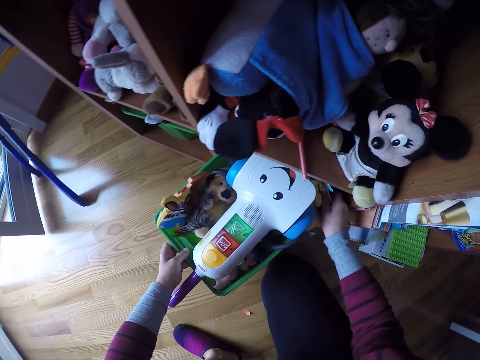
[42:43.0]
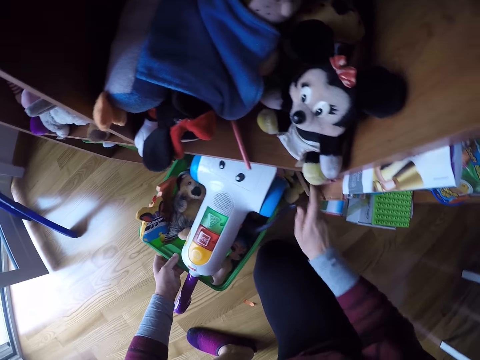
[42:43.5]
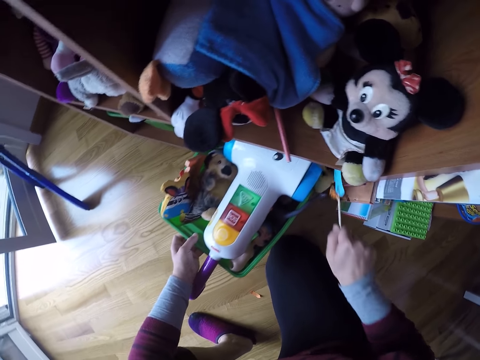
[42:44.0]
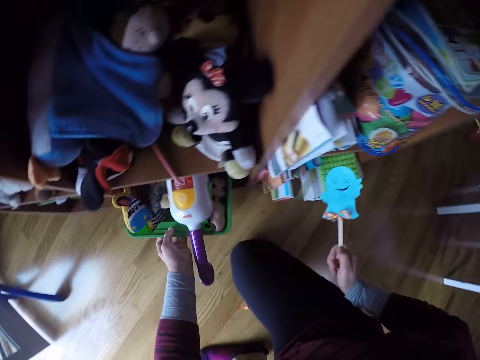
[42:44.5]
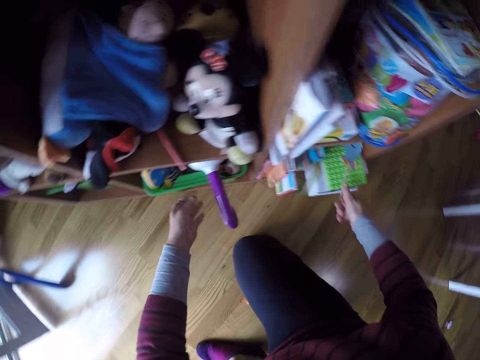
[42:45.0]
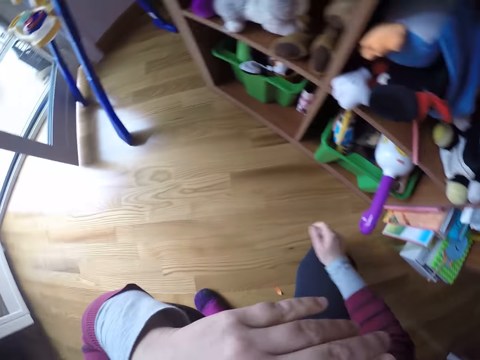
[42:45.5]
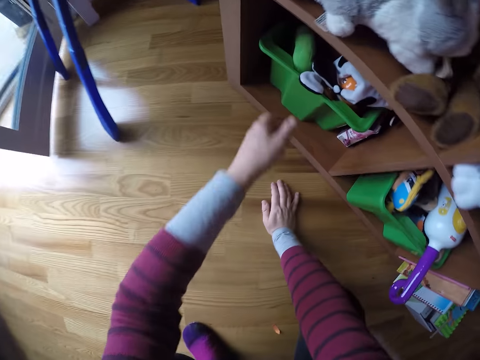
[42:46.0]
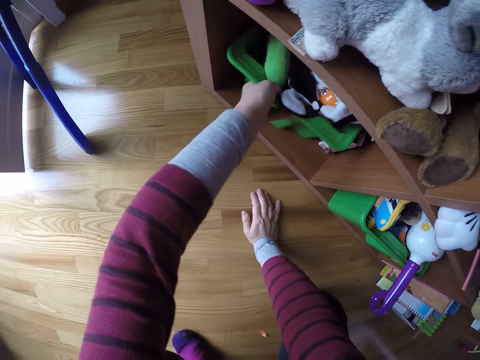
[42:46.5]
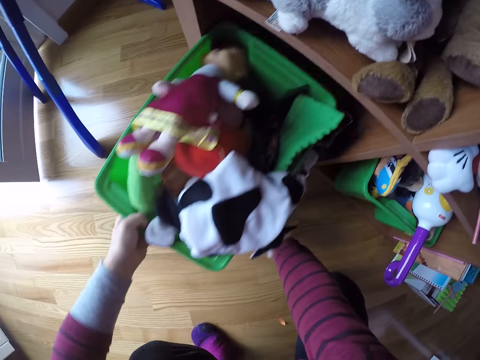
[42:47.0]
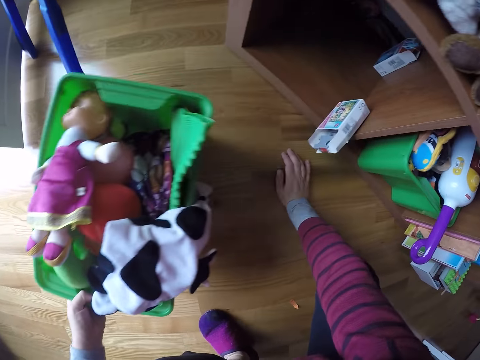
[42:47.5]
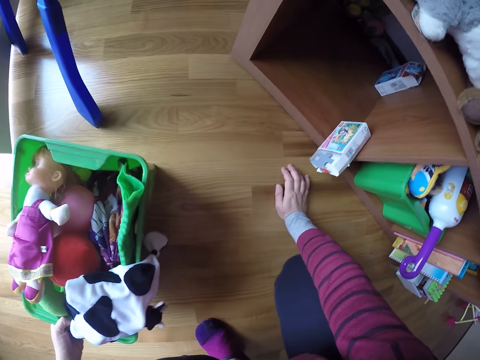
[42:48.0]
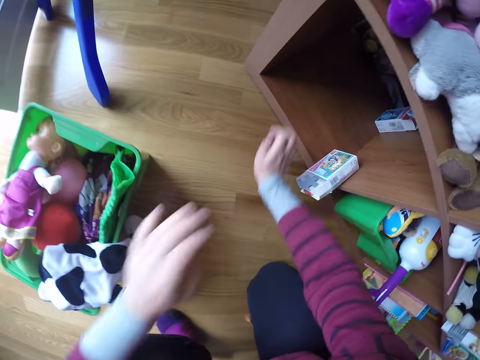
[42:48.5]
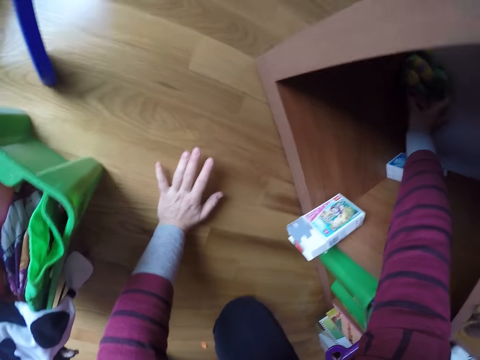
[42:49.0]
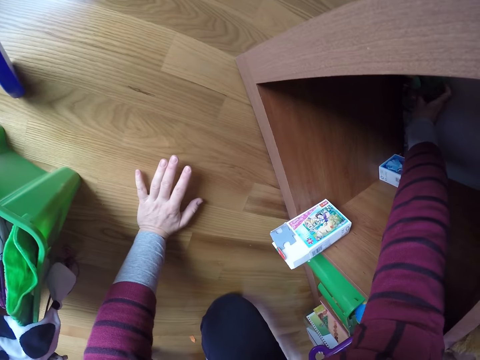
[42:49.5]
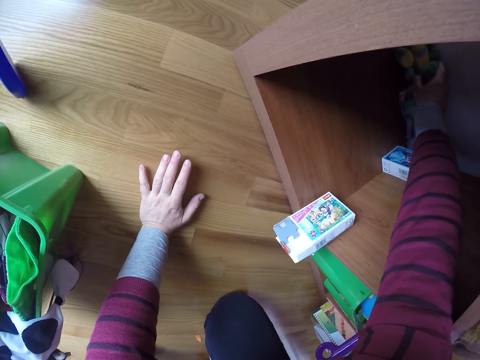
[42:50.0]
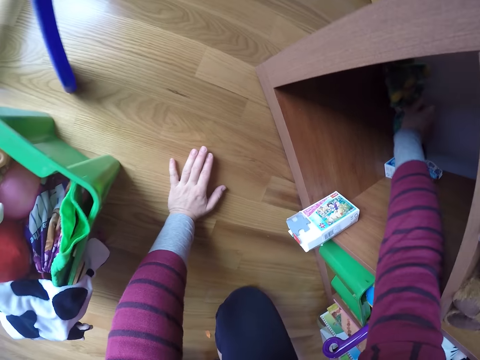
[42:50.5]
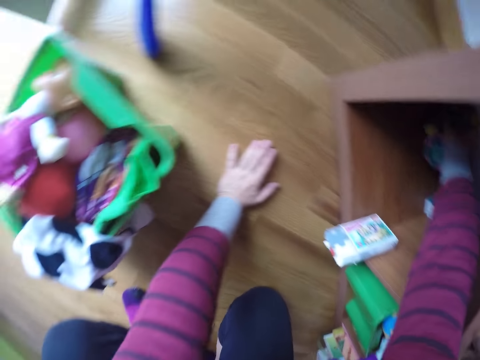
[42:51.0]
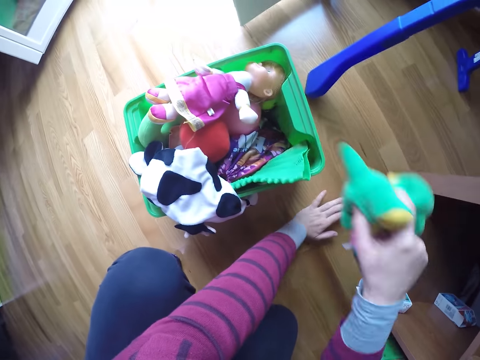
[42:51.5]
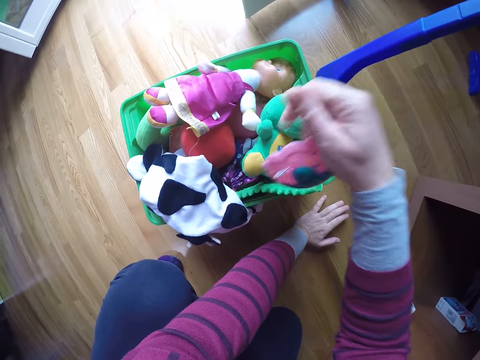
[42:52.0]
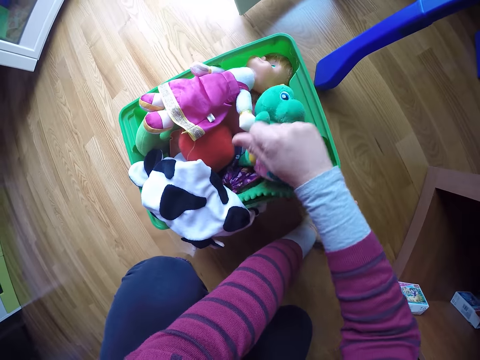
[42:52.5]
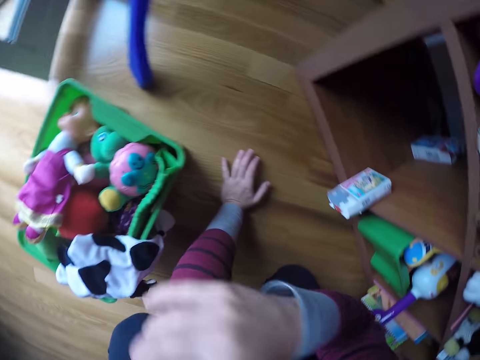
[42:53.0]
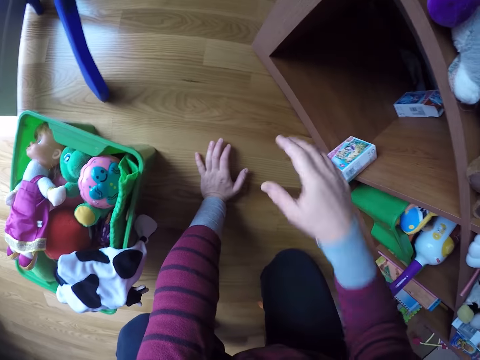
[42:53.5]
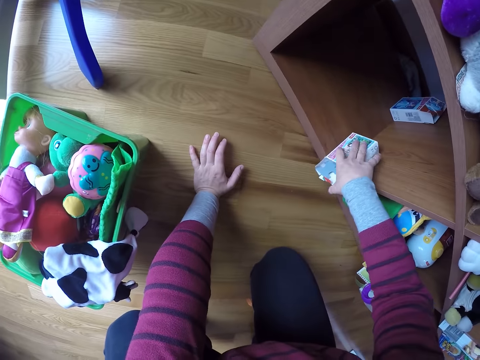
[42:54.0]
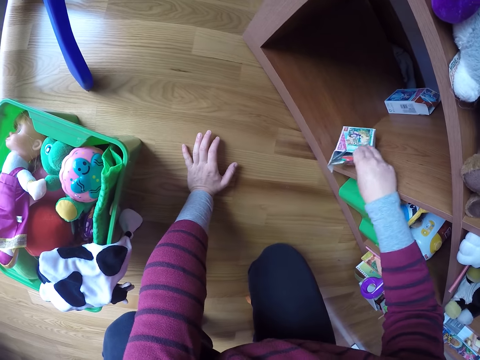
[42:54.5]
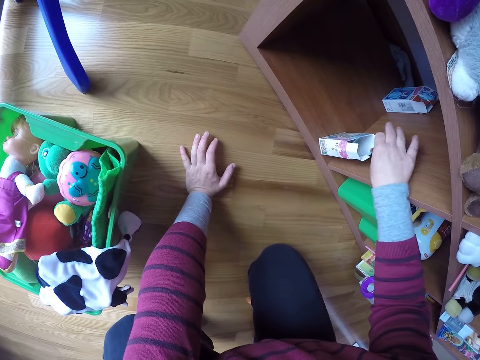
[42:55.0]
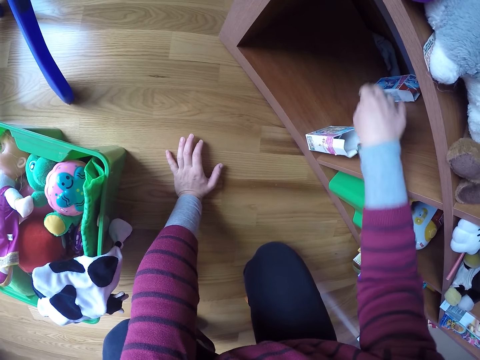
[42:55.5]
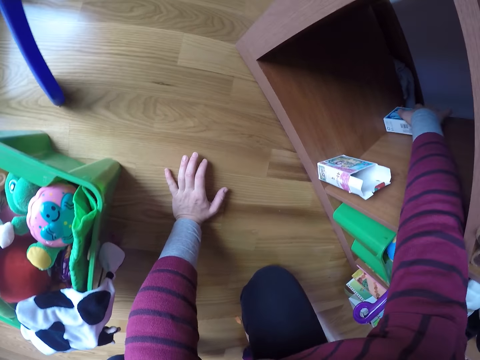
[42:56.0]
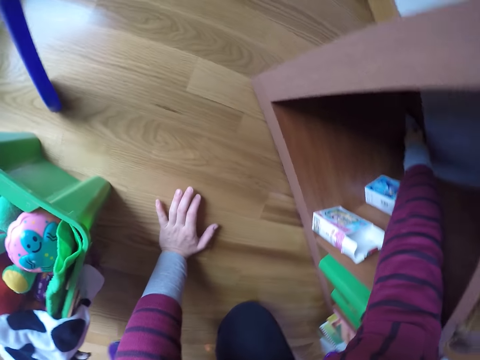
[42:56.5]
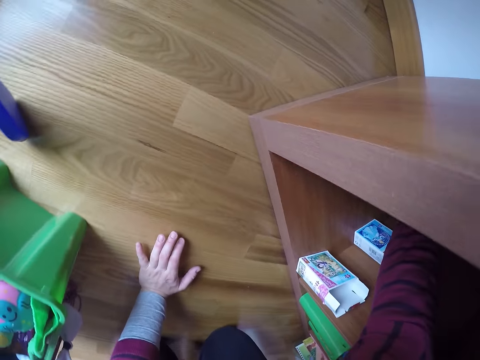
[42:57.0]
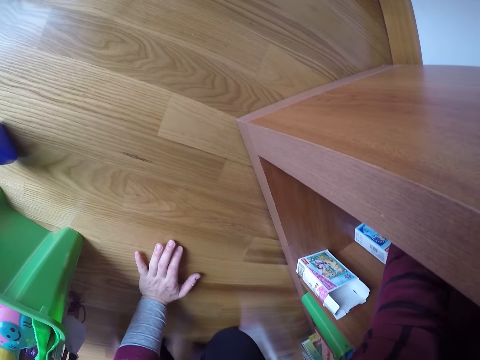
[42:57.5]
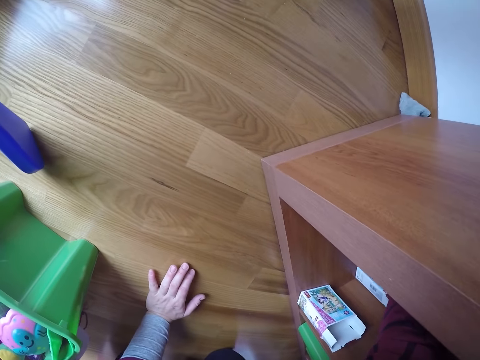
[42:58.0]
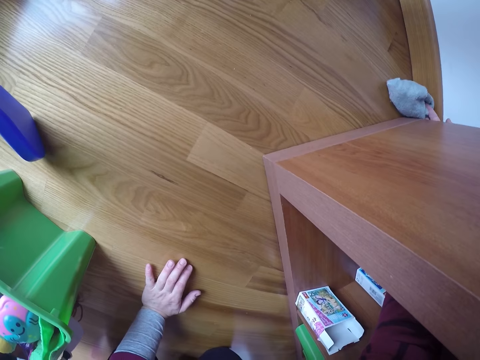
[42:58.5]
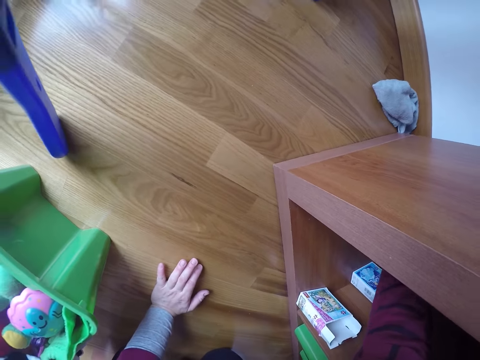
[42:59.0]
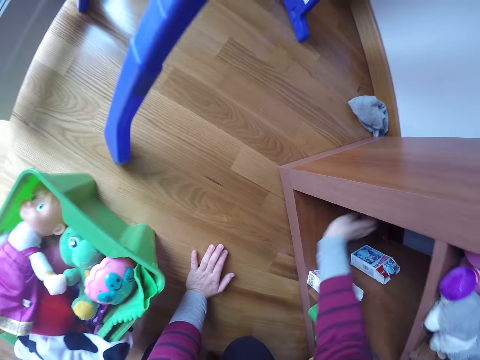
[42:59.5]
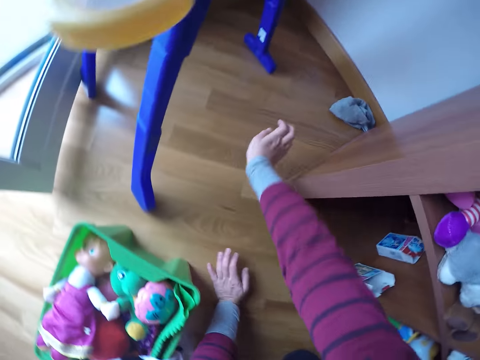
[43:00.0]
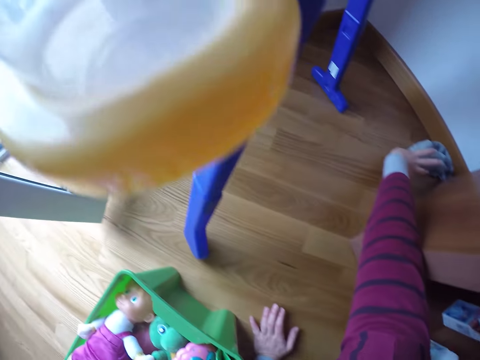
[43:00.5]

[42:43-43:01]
The camera wearer puts a toy container in the shelf. She picks up the paper with her right hand. She pushes the toy bucket into the compartment with her left hand. She drops the paper in her right hand in one of the shelf's compartments with her right hand. She turns around. She touches her face with her left hand. She wipes her face. She pulls another toy bucket out of another compartment of the shelf with her left hand. She puts the toy bucket on the floor. She picks up a toy in the compartment with her right hand. She places the toys in her right hand in the toy bucket. She touches her face with her right hand. She wipes her face. She adjusts a carton with her right hand. She turns the box in the shelf. She moves the box in the shelf. She moves the hand towel out through the back of the shelf with her right hand. She stretches her hand. She picks the towel with her right hand.

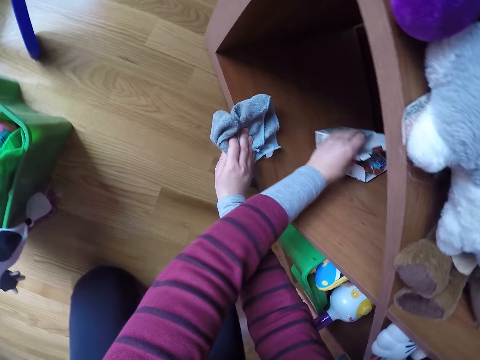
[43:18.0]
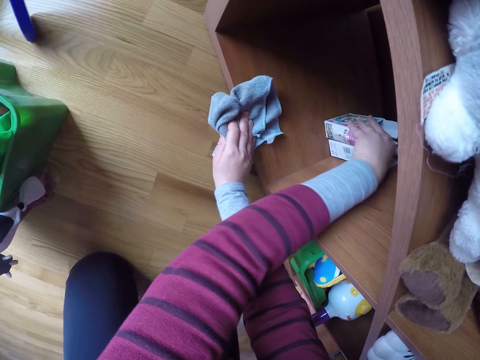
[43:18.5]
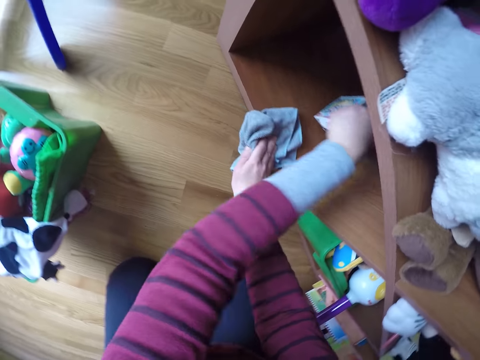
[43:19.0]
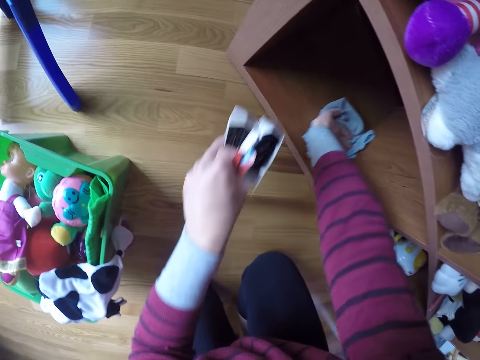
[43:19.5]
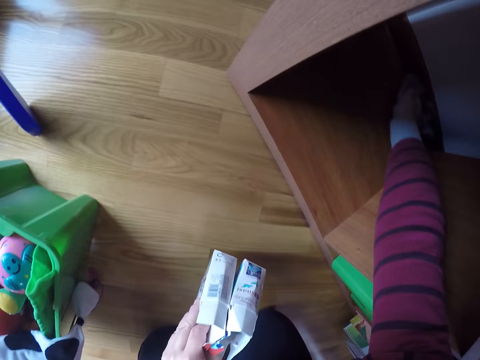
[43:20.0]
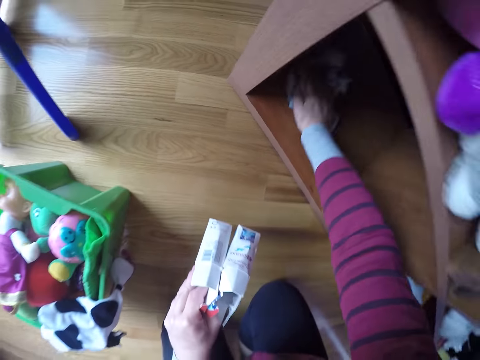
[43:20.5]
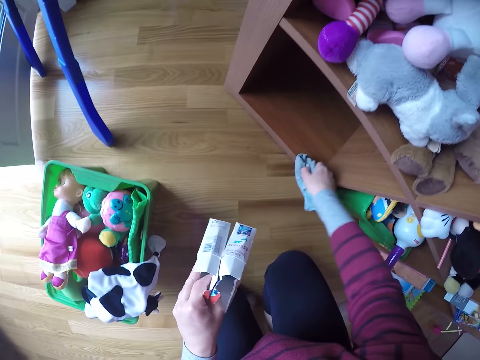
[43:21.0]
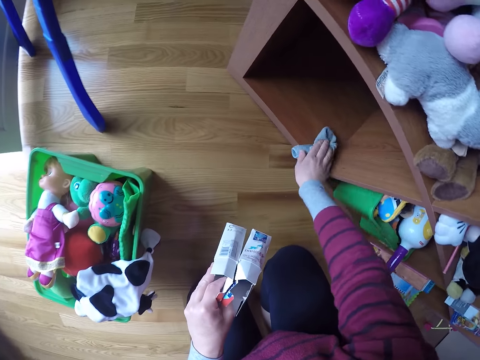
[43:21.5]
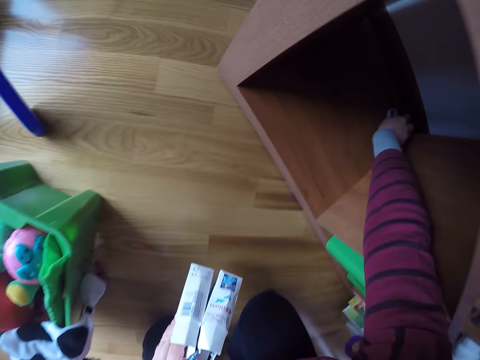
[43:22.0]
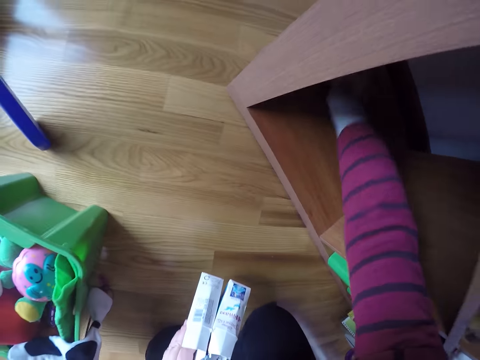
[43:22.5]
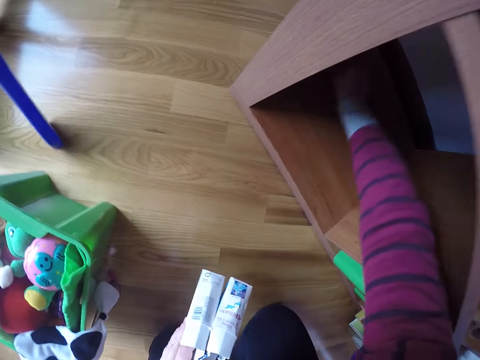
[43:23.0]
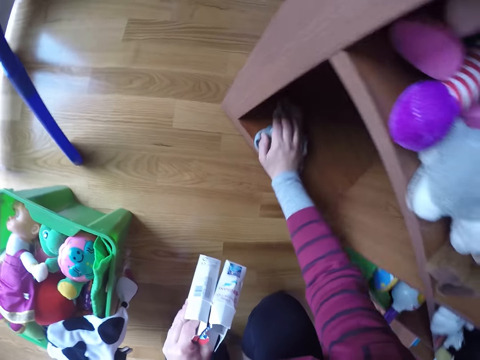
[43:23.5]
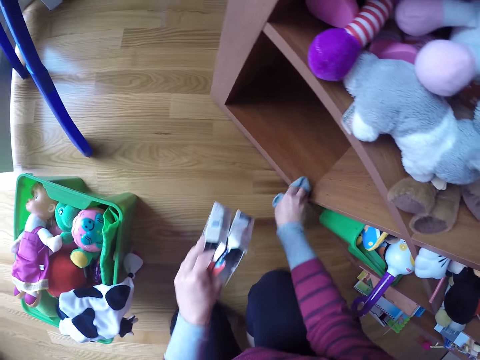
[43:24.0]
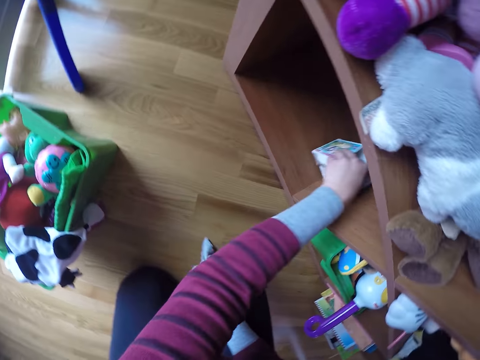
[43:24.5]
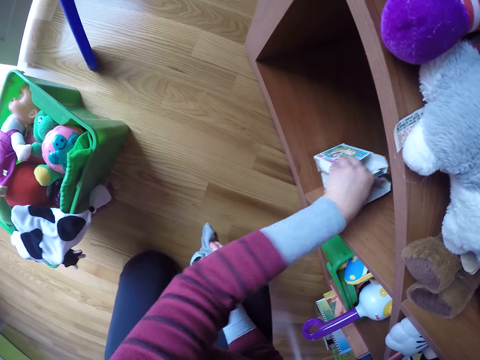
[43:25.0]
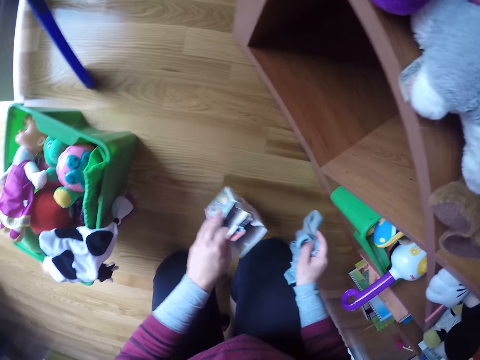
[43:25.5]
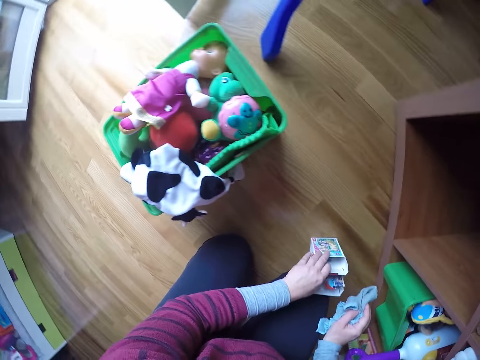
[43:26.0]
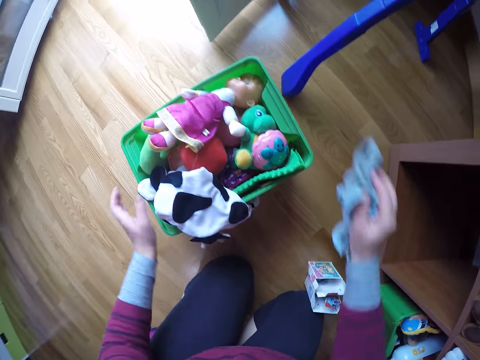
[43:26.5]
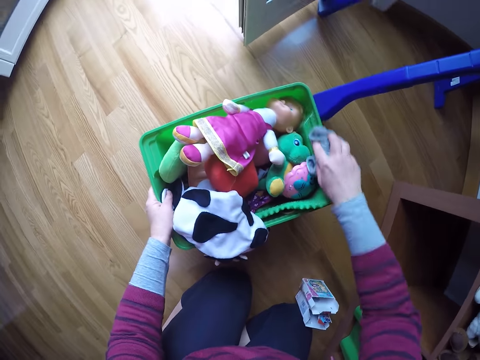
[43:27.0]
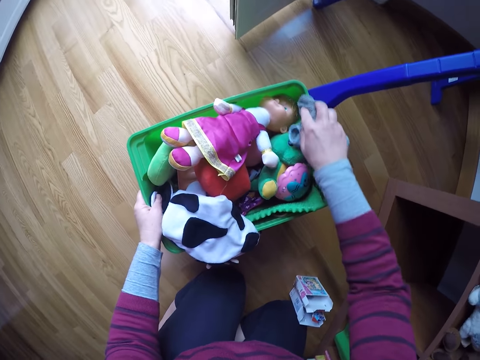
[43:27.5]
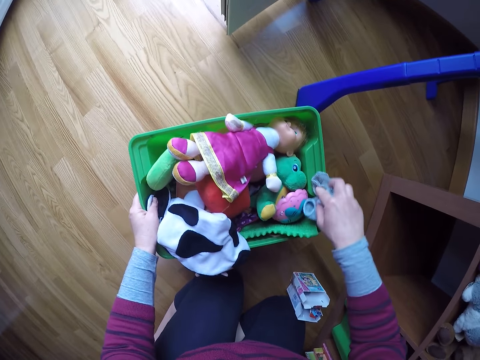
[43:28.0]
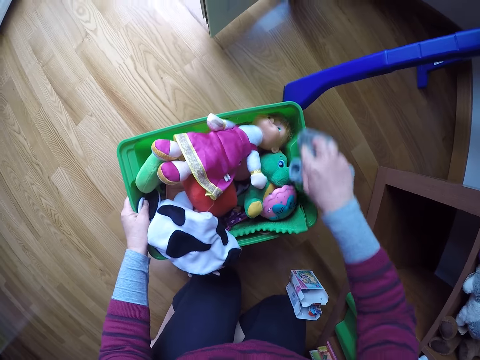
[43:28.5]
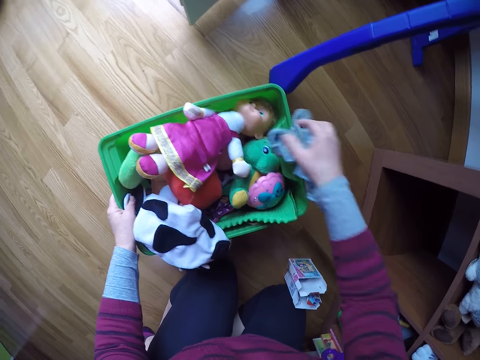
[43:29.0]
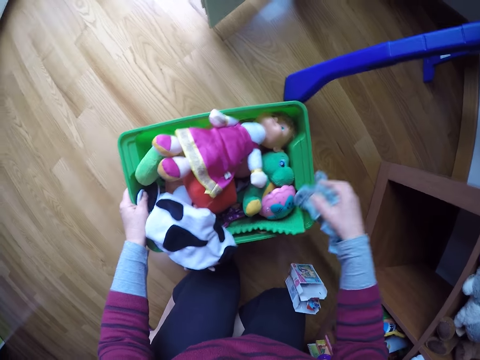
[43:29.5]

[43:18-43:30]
The camera wearer picks up cartons or boxes in the compartment with her left hand. She cleans the compartment with the towel in her right hand. She puts the boxes in the shelf. She picks the boxes in the shelf. She drops the cartons in her left hand on the floor. She cleans the top of the toy bucket with the towel in her right hand. She holds the toy bucket.
